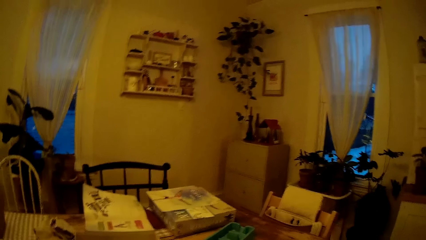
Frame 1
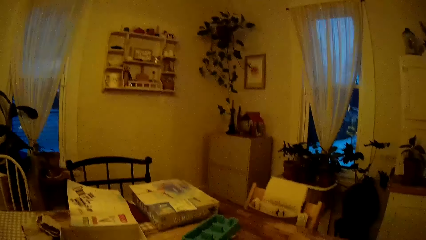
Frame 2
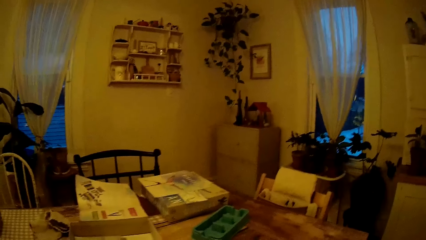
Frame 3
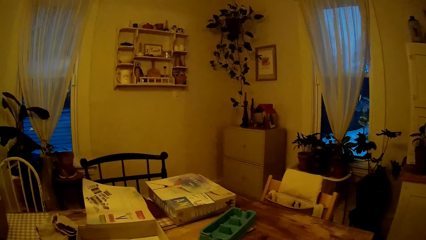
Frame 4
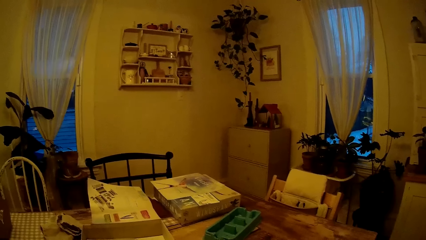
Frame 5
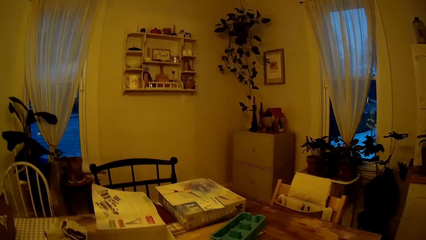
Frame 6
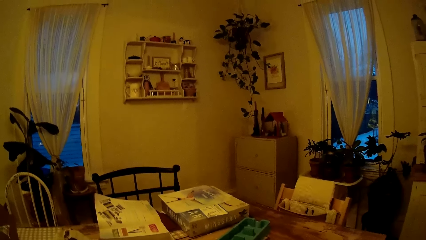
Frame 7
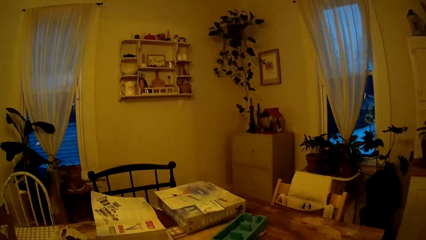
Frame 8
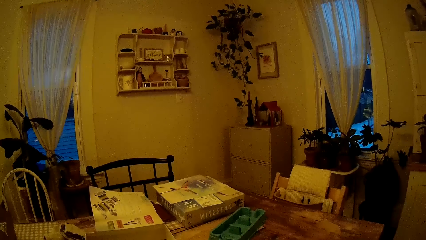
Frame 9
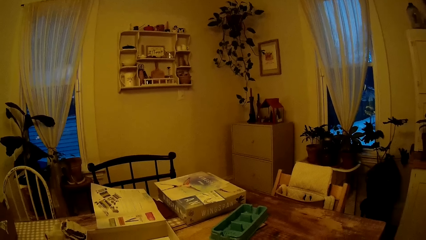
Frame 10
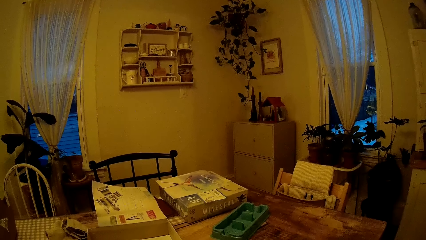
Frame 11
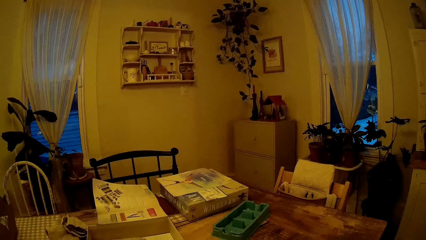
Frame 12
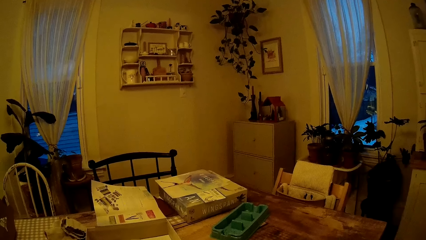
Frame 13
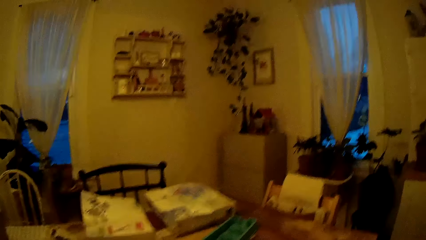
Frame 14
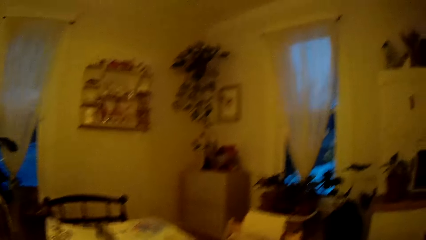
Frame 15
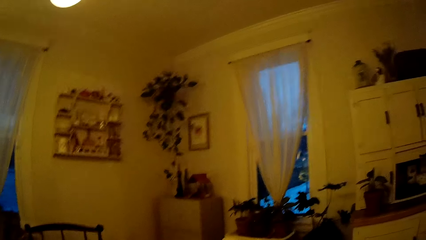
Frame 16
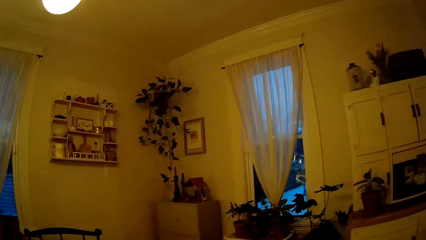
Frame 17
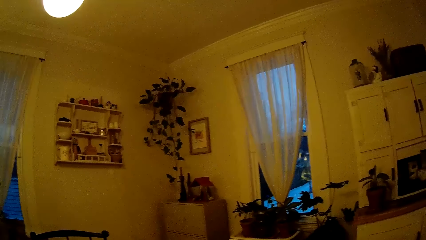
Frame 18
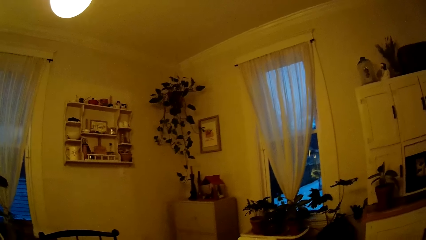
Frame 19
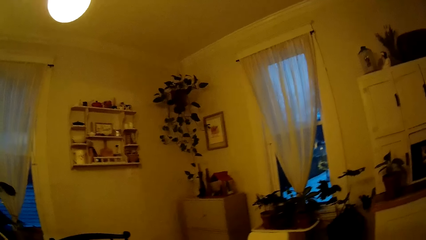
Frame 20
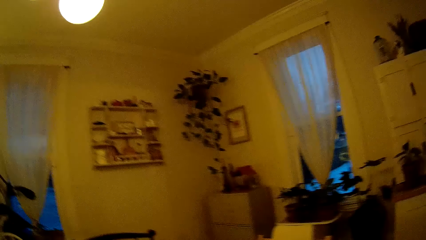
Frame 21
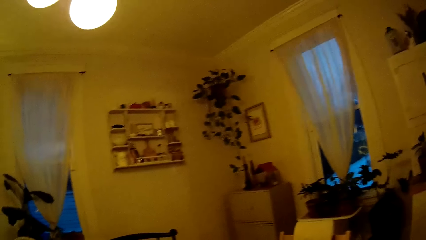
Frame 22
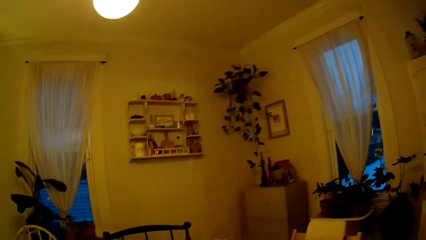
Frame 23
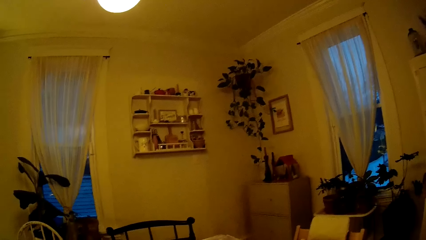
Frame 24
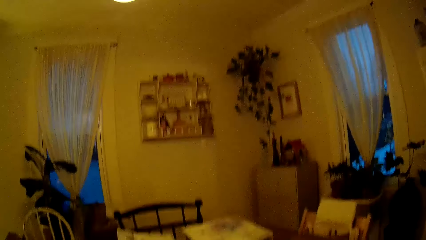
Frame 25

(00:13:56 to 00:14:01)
The camera wearer looks through a window.

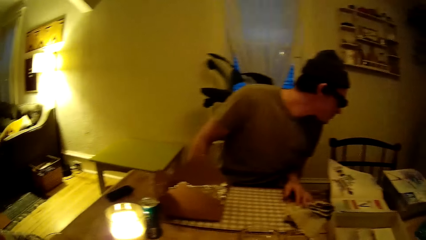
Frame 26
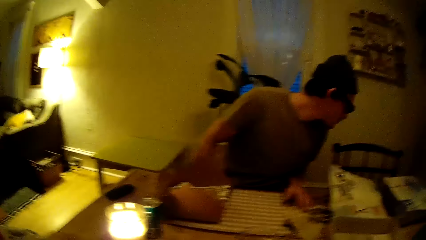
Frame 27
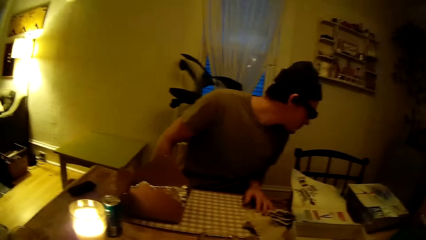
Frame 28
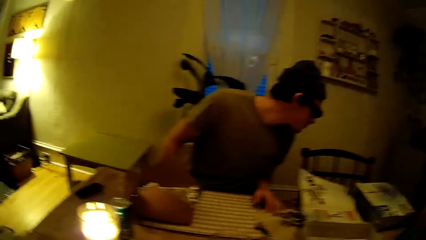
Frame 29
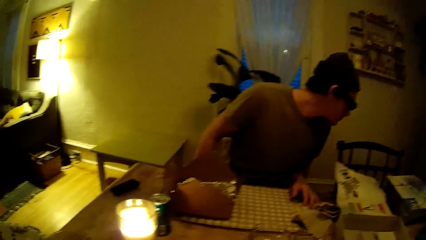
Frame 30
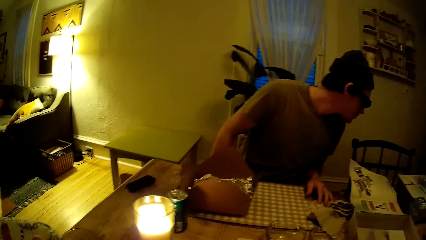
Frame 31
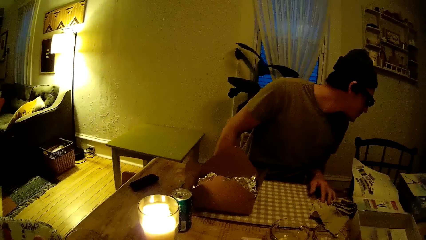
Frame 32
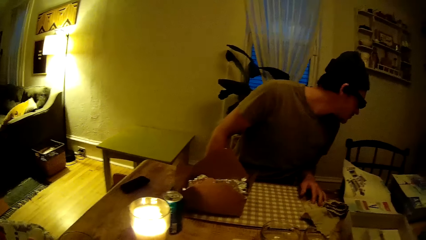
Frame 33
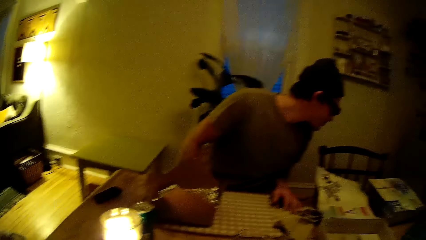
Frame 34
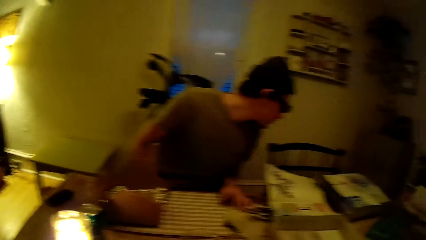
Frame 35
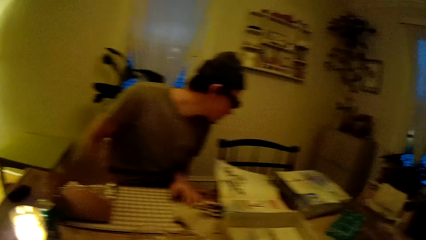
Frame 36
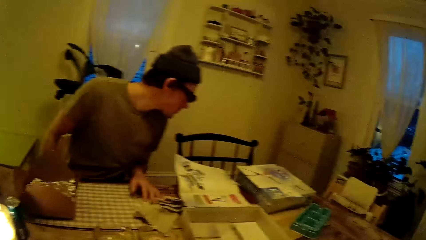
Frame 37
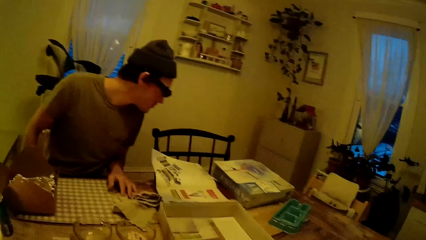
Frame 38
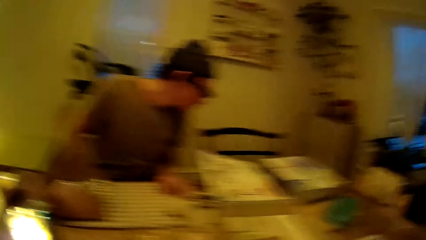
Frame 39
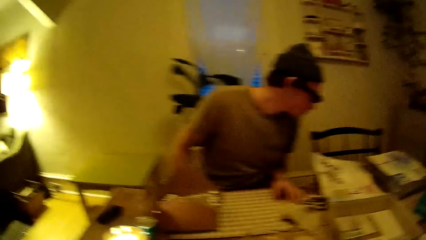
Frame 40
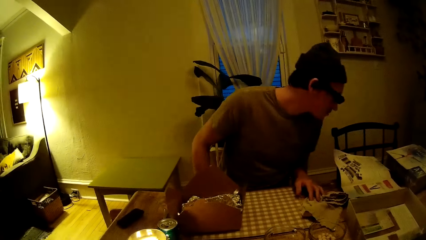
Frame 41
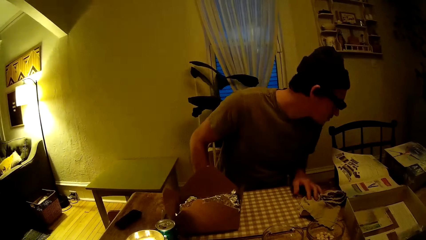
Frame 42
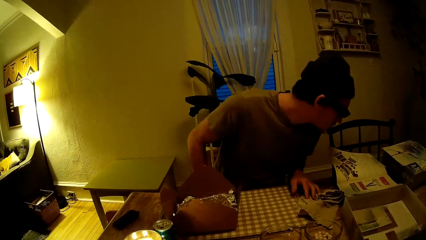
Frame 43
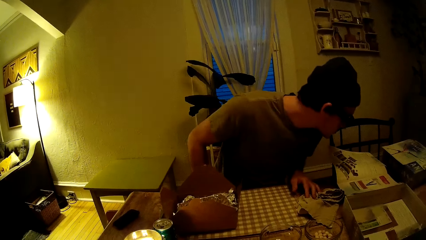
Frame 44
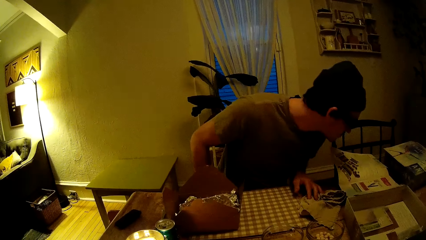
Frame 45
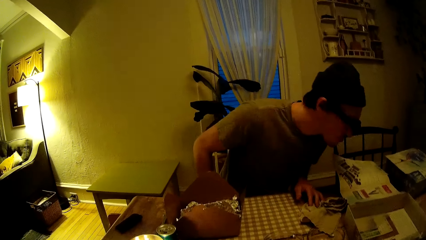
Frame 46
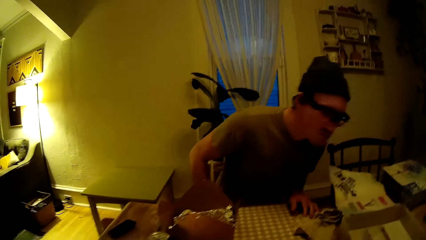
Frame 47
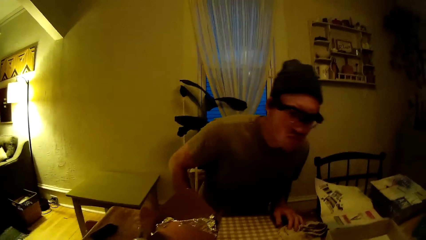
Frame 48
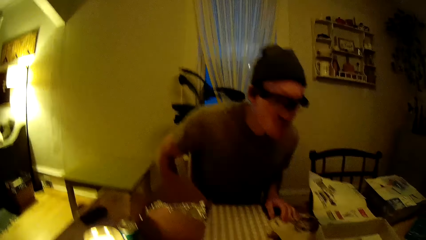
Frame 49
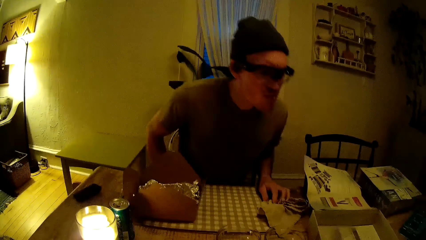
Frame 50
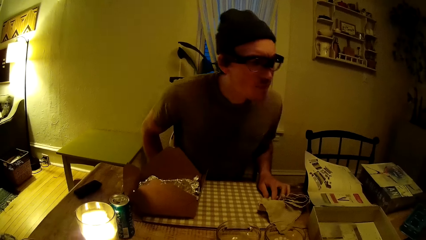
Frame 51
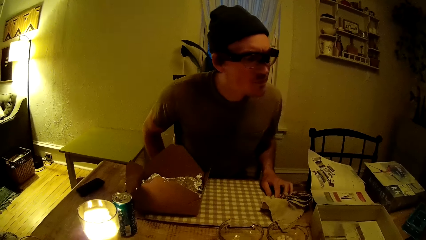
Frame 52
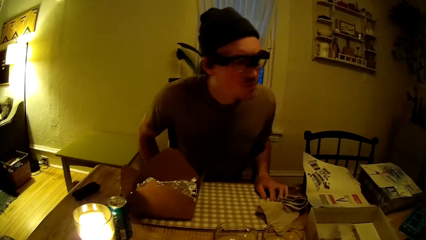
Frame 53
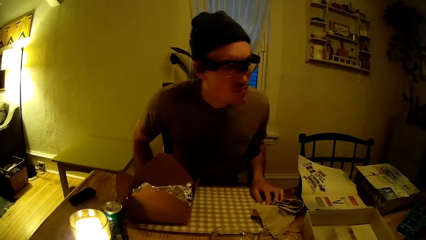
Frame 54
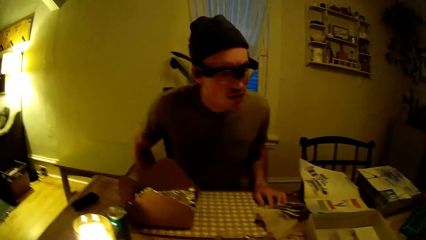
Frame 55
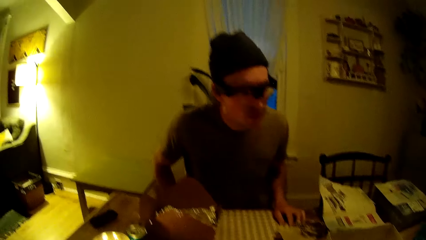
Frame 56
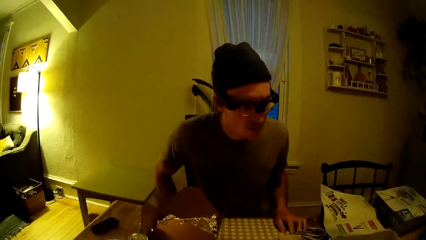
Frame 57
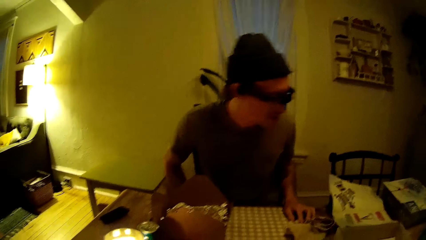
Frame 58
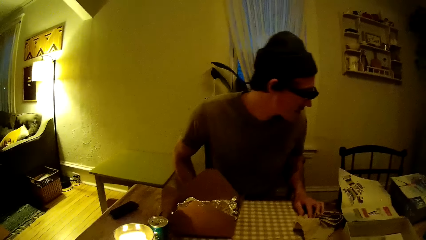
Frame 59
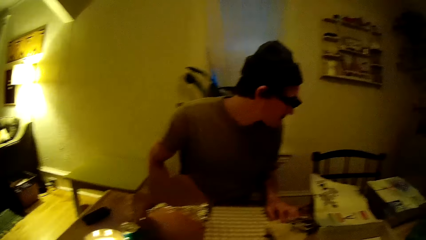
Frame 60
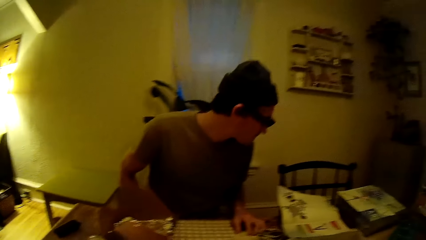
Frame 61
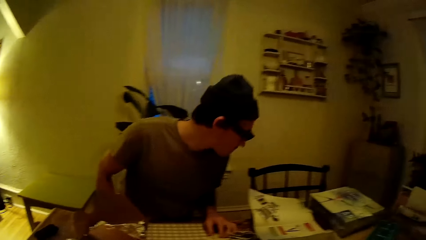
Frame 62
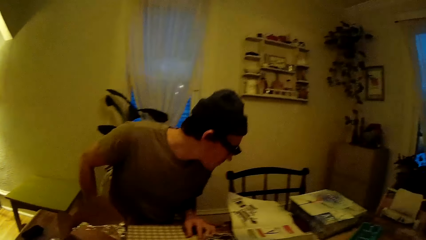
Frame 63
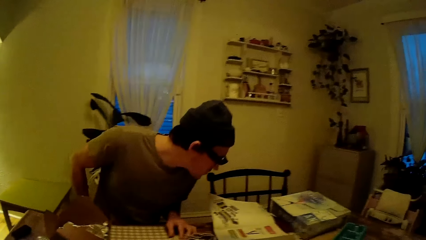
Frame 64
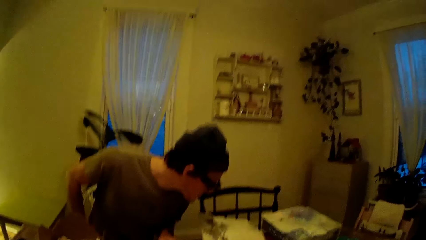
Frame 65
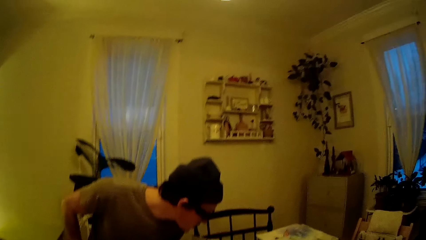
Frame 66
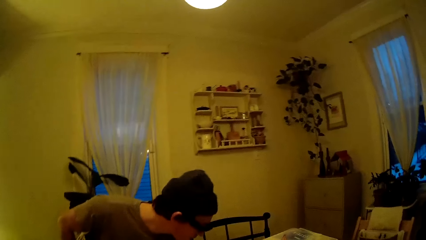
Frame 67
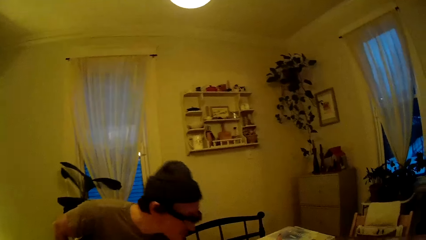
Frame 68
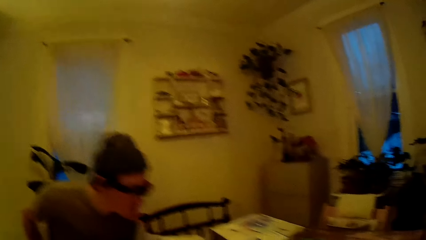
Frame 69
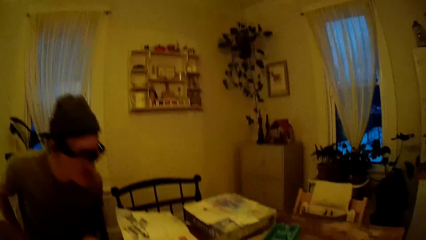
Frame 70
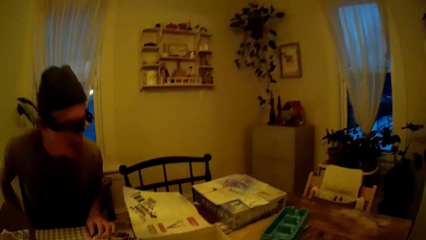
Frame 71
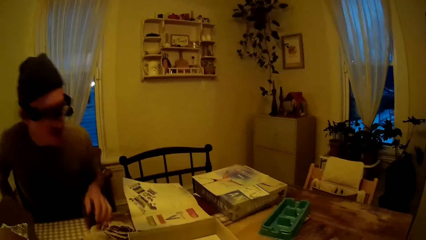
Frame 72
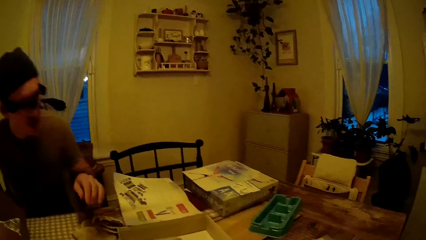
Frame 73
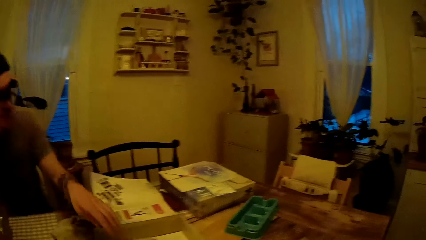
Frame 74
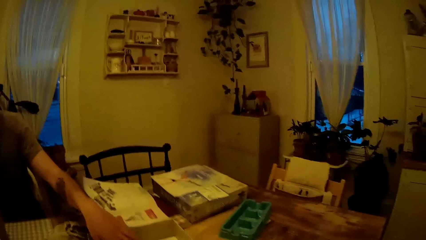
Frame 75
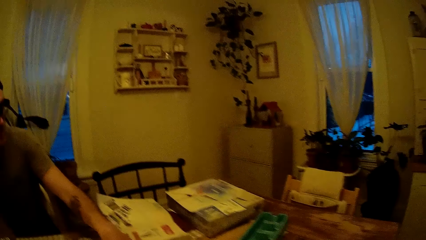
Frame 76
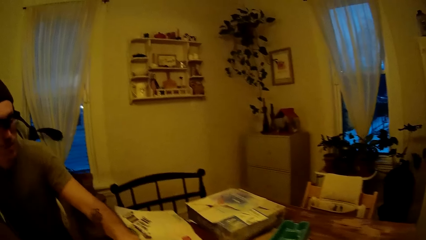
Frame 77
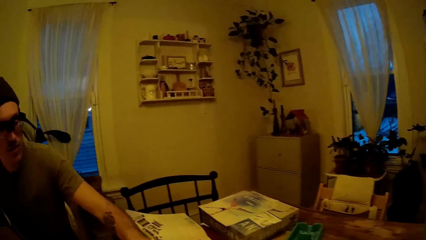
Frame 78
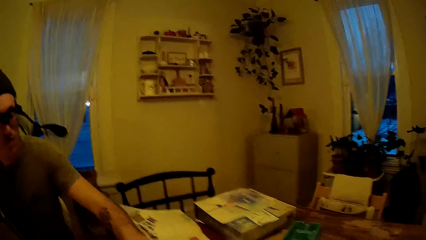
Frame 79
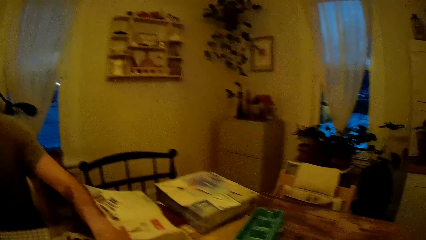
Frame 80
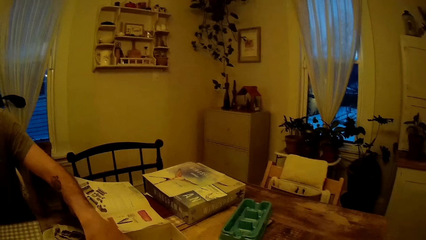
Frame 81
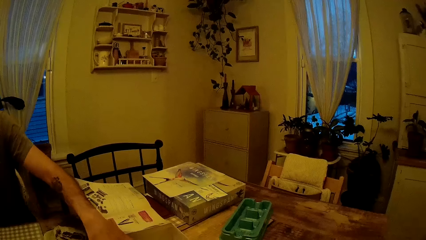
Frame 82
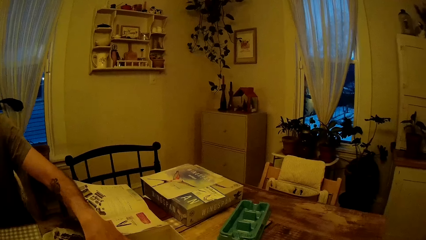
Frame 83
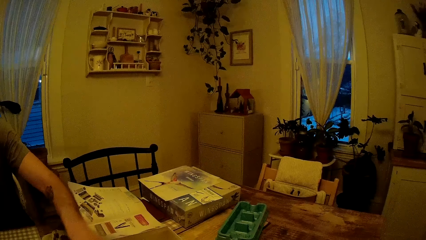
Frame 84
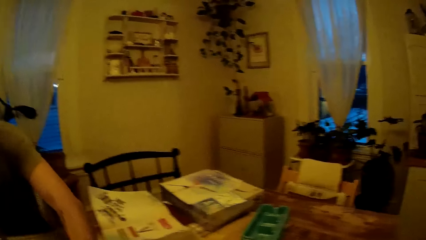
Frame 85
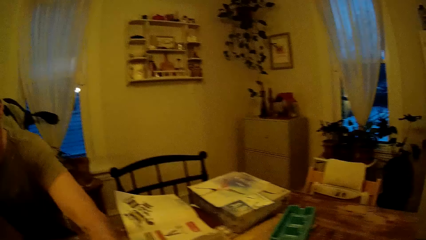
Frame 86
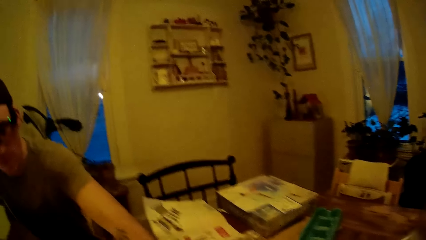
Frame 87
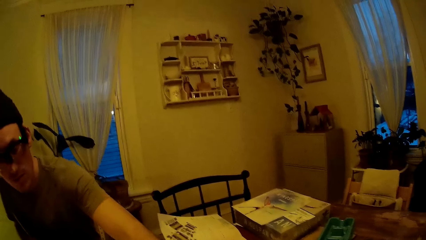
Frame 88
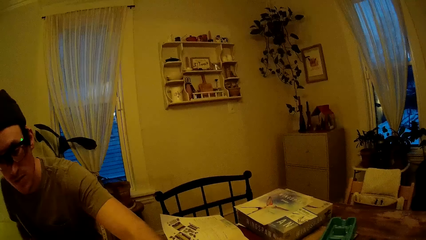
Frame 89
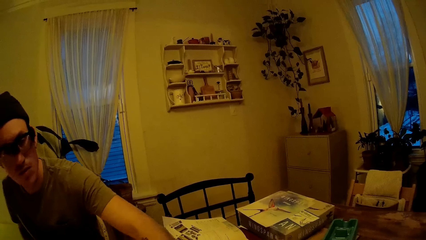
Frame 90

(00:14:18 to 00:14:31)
The camera wearer interacts with the man. They look around. The man stares at a magazine. The man converses with the camera wearer. The man stares at the magazine. The man places his left hand in a box on the table.
